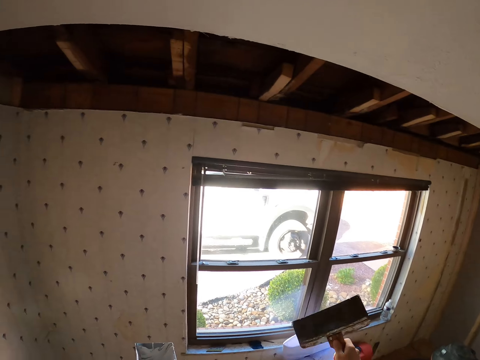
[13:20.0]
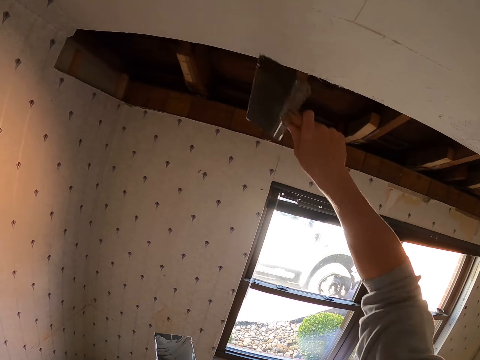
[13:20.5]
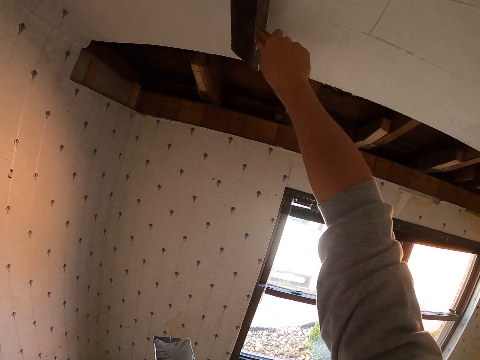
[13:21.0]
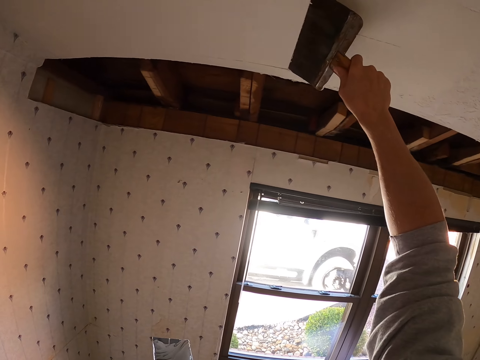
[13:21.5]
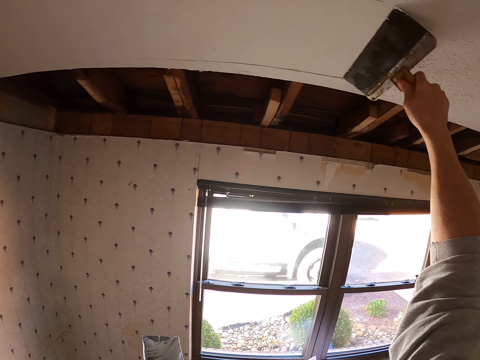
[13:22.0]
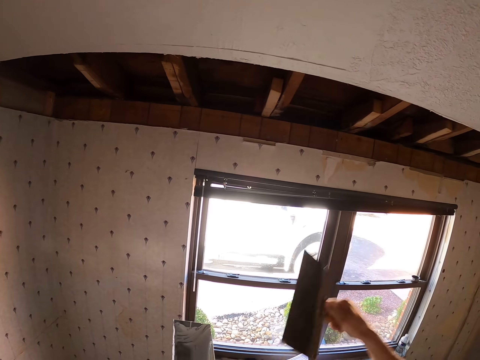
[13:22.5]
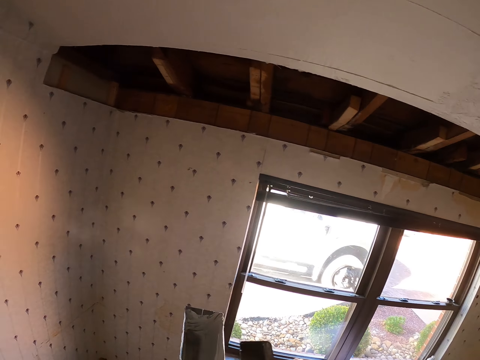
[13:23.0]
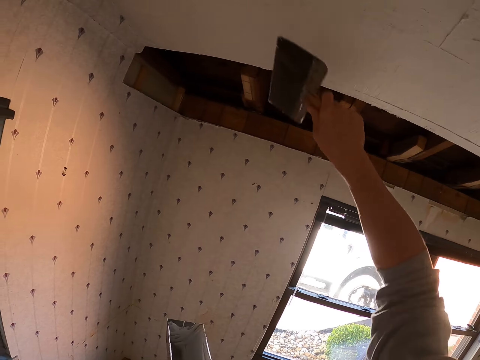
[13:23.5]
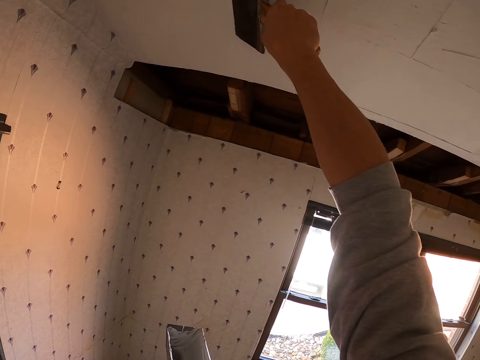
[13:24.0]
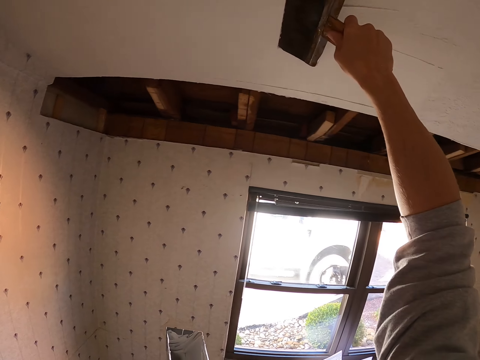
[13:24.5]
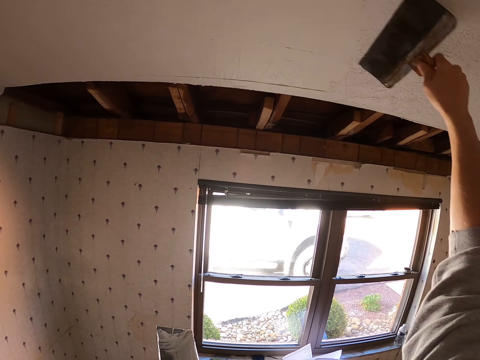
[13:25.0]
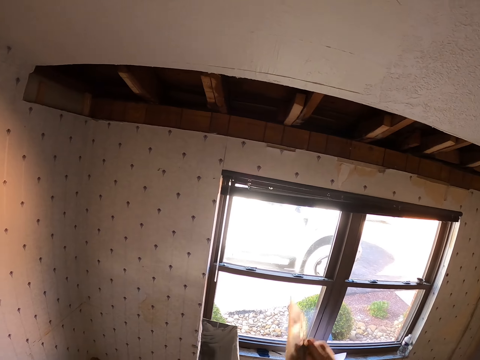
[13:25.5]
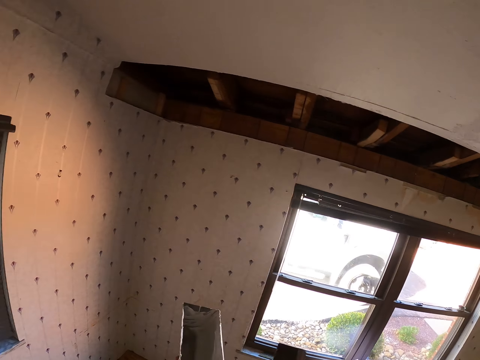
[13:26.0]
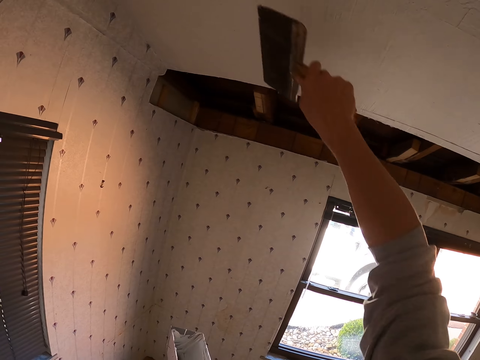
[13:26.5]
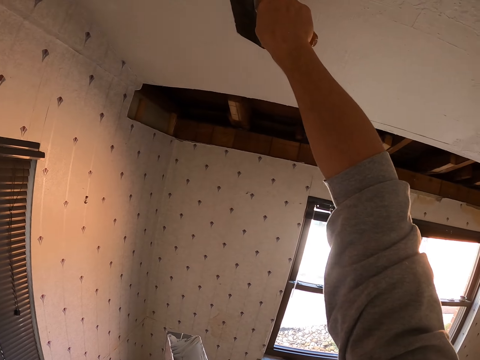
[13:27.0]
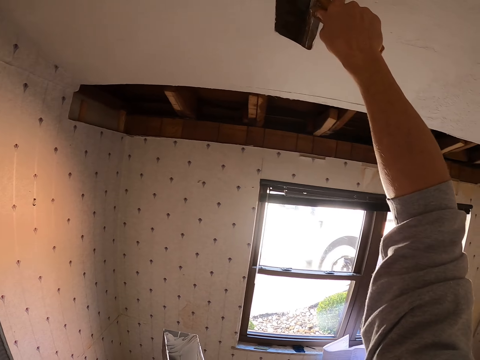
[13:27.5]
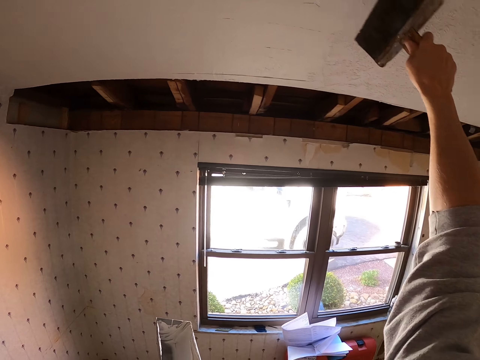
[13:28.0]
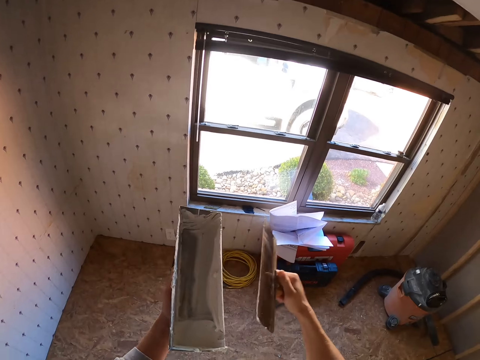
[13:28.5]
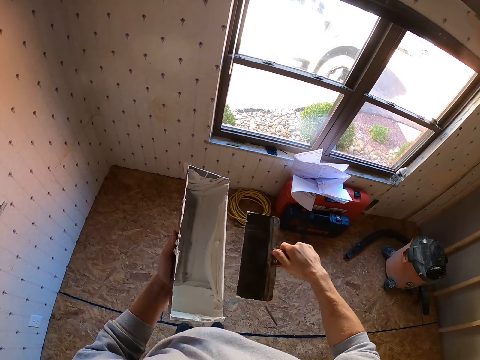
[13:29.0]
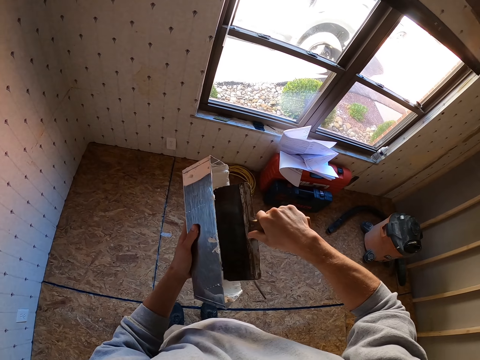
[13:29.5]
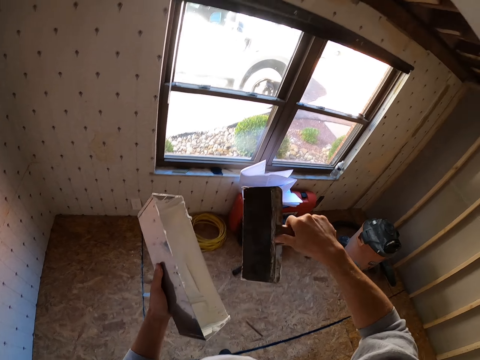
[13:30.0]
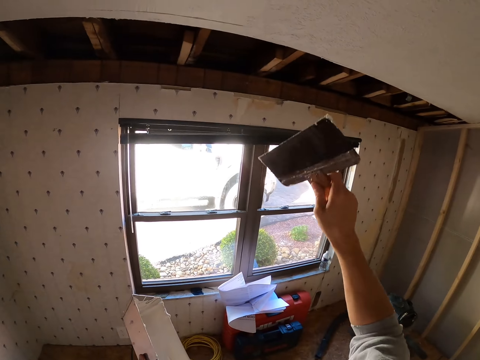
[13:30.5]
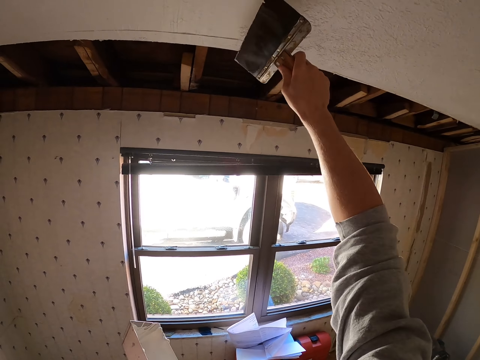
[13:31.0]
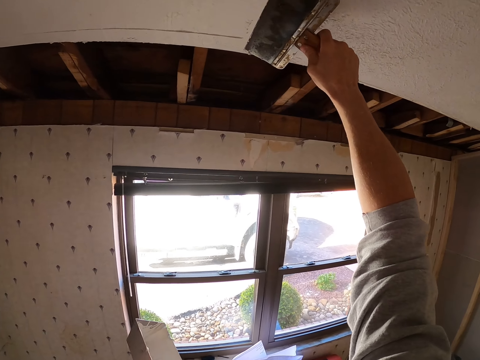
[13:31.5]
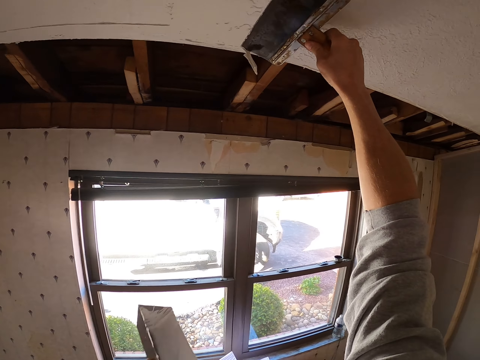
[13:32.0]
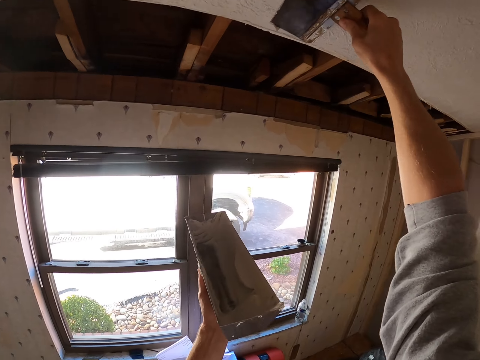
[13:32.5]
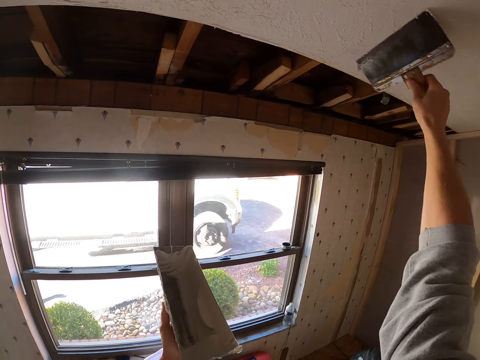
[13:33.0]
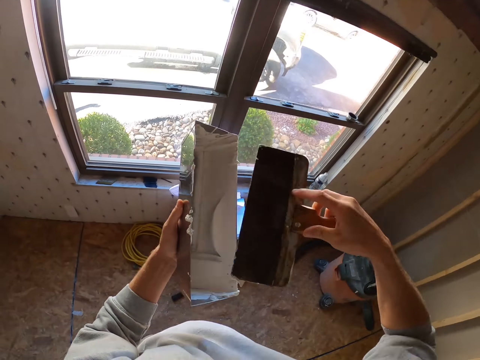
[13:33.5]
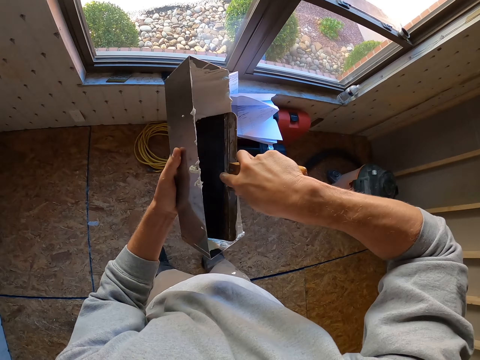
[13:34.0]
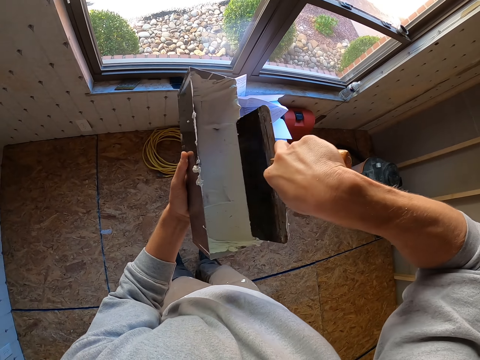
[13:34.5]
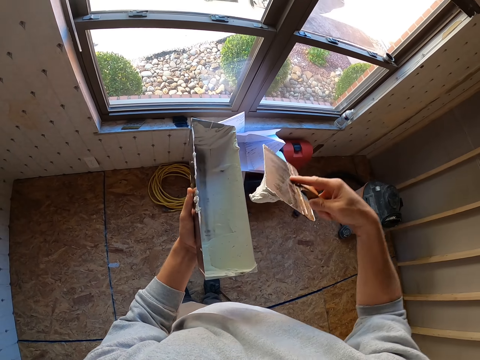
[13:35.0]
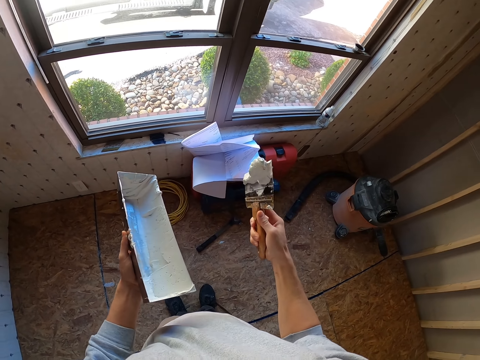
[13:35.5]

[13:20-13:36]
The camera wearer puts the cream from something in the box. They paint the ceiling or roof with a paint brush. They apply cream white on the roof with something. They do so again. They put the cream from something in the box. They dip something in the box of white cream. They apply cream white on the roof with something. They dip the paint brush in the paint container or box.

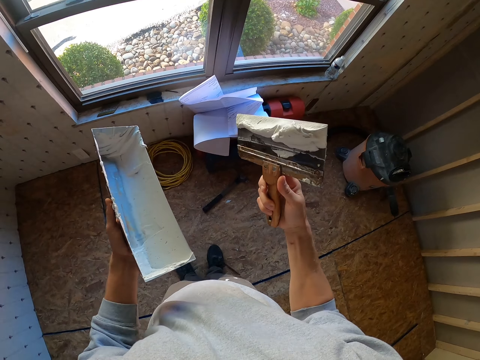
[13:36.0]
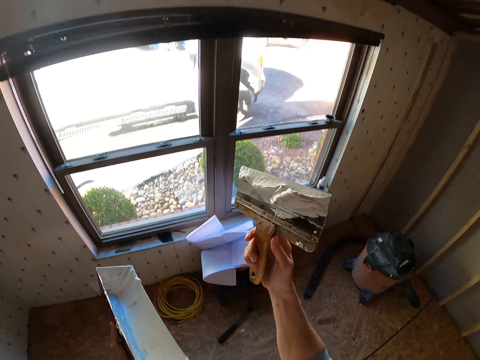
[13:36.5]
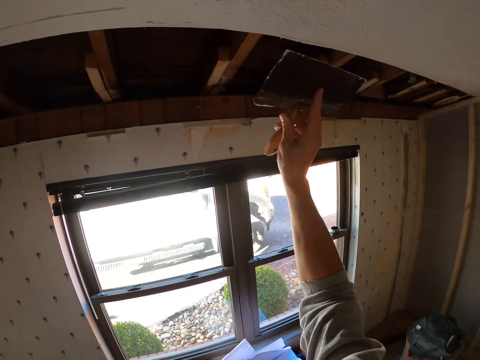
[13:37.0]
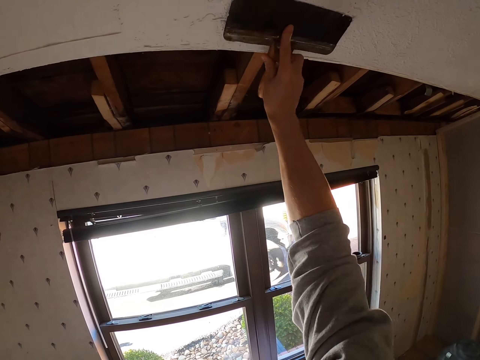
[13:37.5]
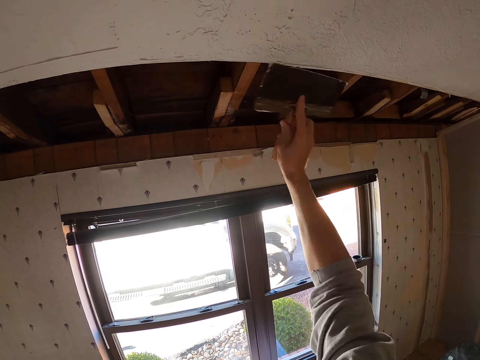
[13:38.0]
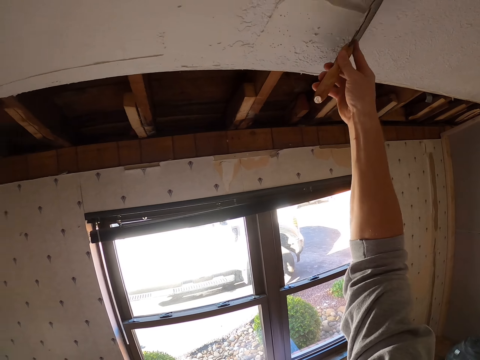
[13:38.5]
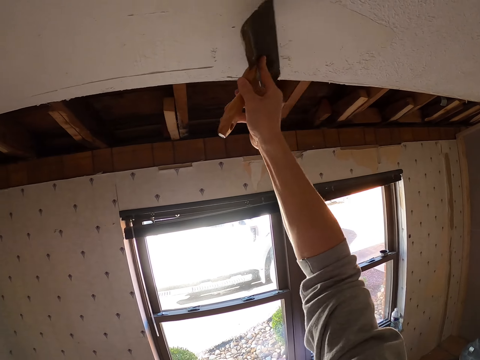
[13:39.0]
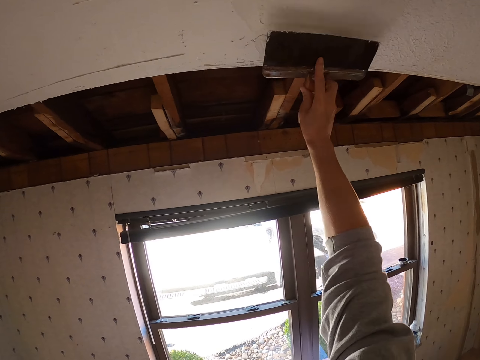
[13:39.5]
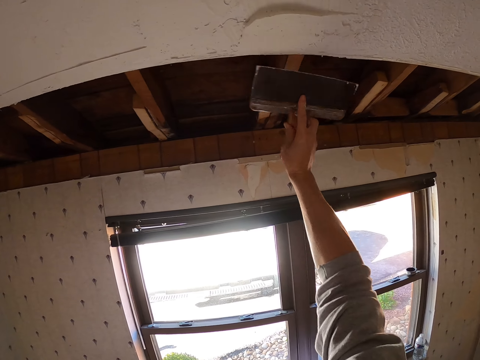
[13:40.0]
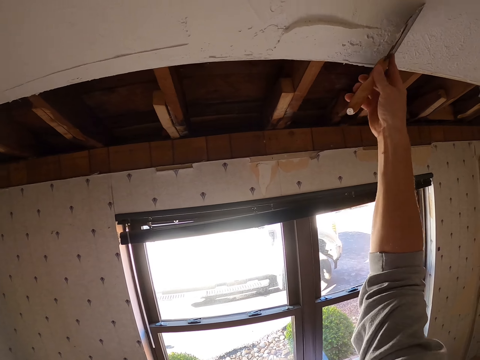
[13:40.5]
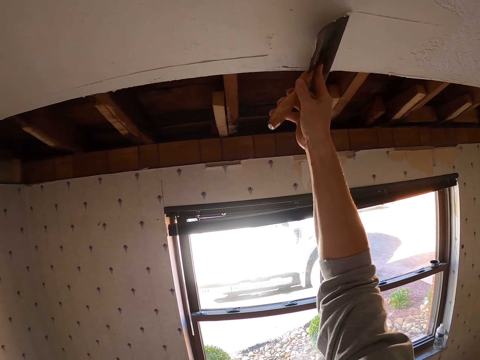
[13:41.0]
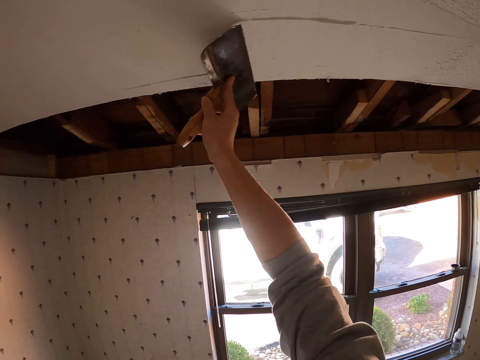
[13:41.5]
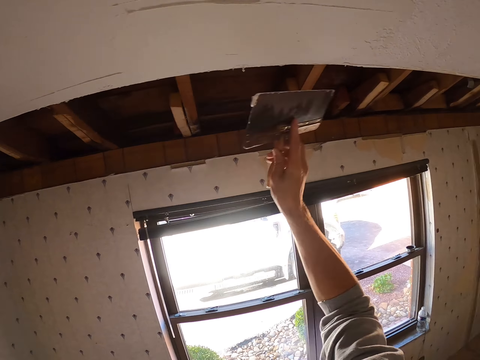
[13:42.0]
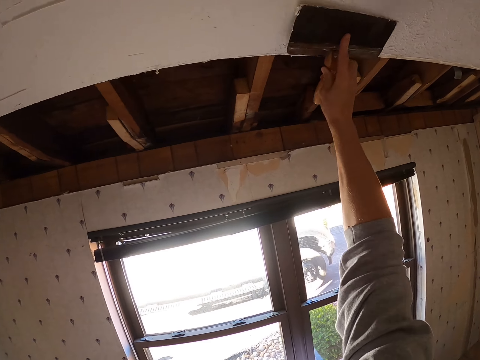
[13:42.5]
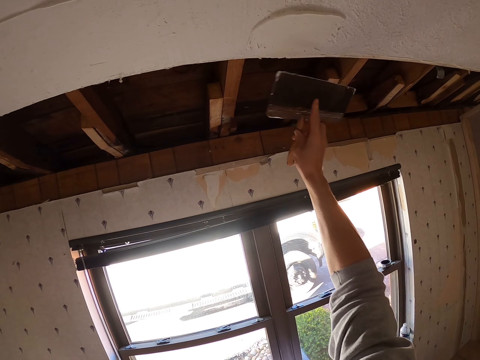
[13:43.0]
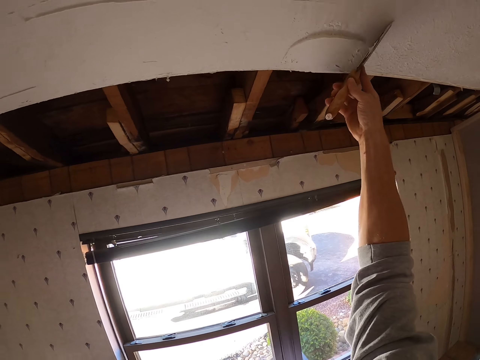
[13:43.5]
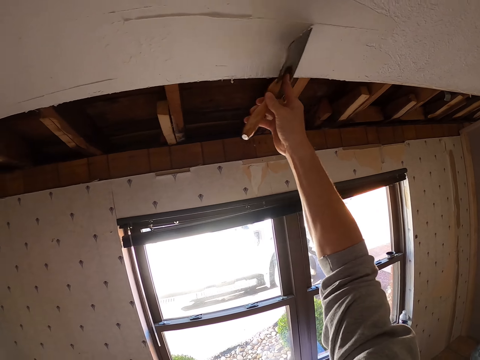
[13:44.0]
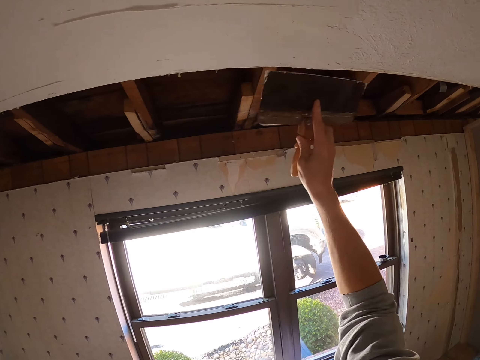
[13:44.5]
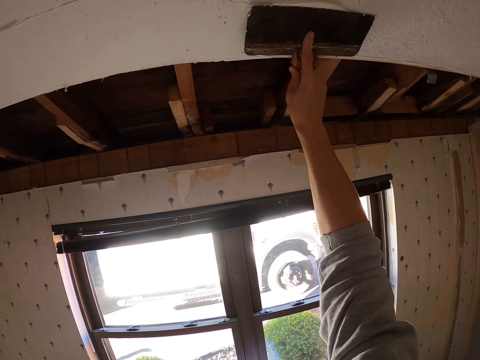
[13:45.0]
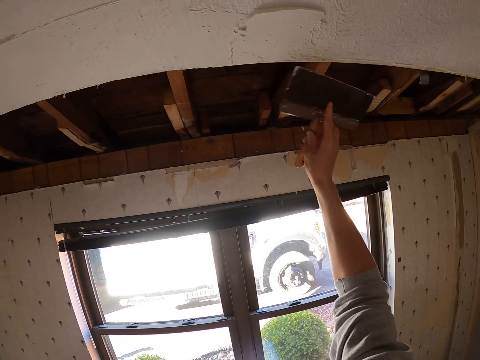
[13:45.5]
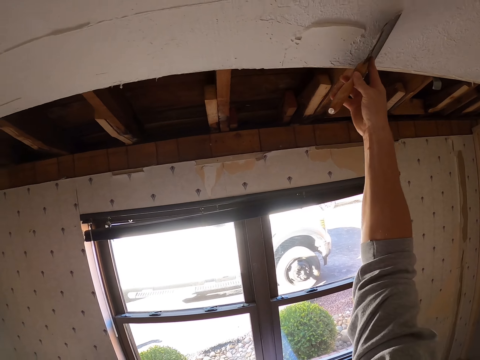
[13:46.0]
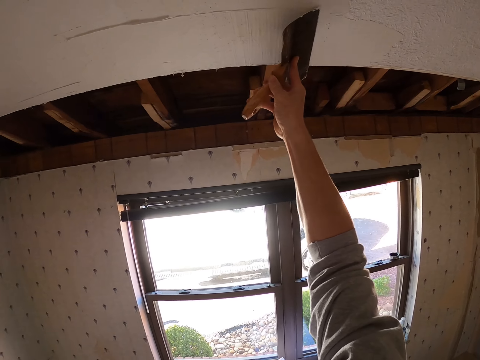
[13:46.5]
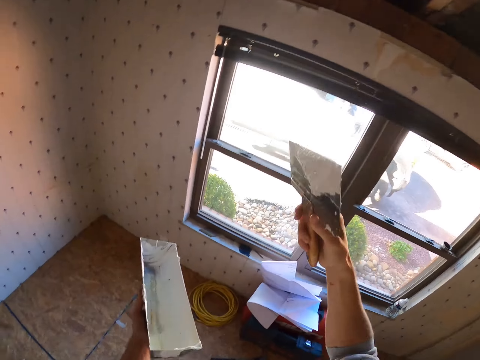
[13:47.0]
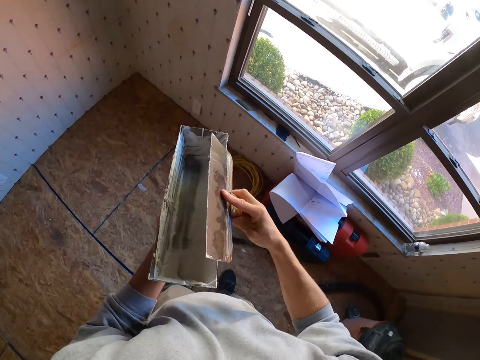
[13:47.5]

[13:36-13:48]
The camera wearer shakes something with the right hand. They paint the ceiling with a paint brush. They apply cream white on the roof with something repeatedly.
